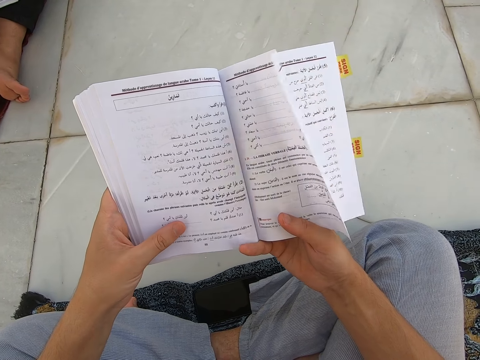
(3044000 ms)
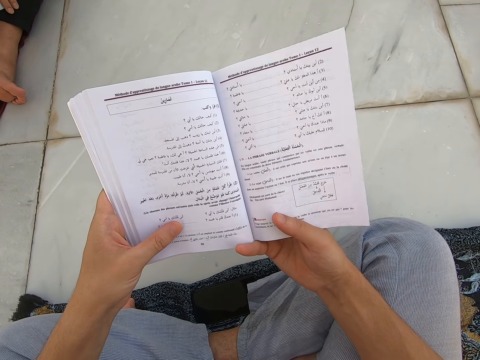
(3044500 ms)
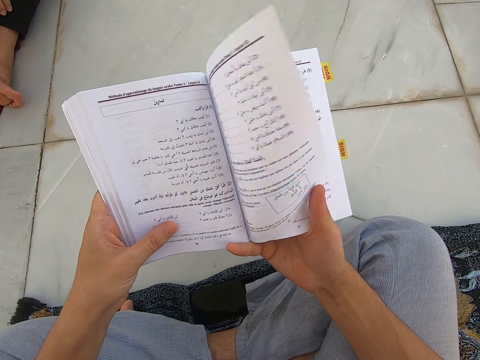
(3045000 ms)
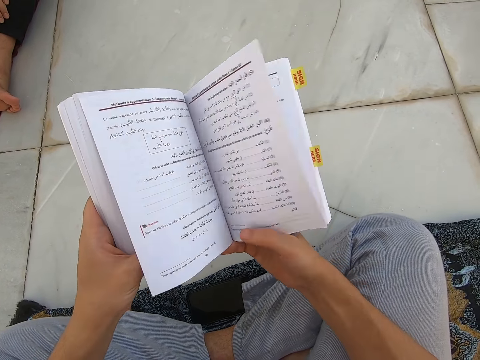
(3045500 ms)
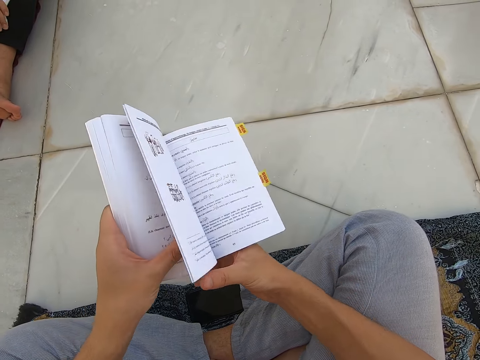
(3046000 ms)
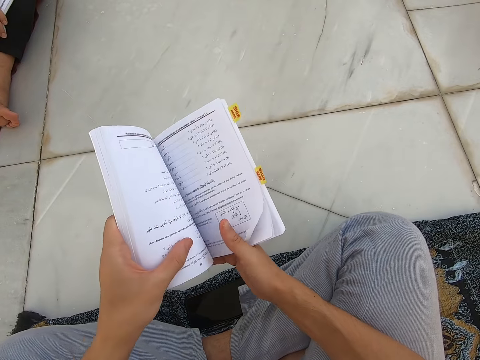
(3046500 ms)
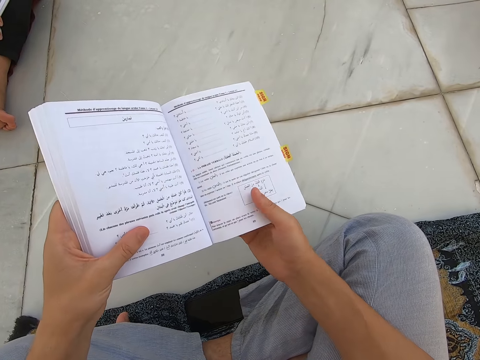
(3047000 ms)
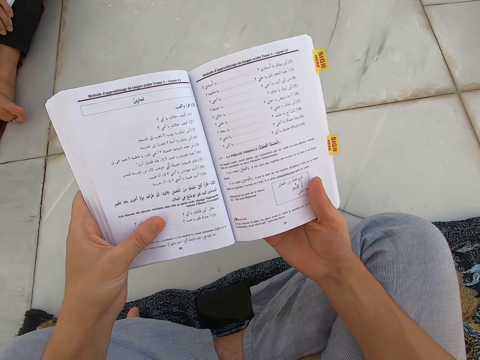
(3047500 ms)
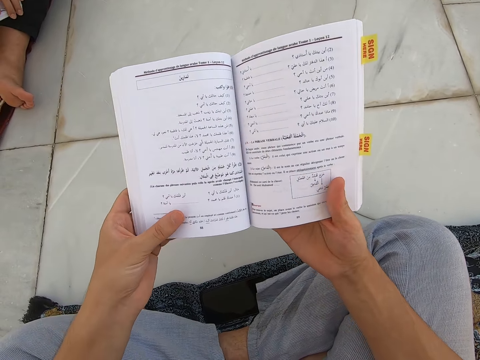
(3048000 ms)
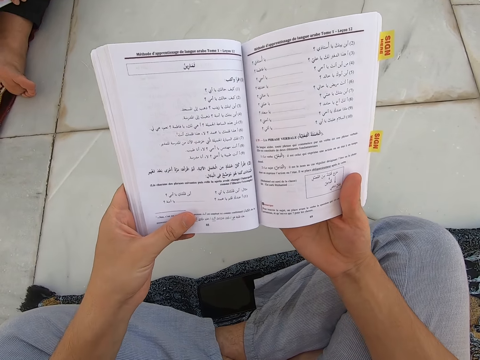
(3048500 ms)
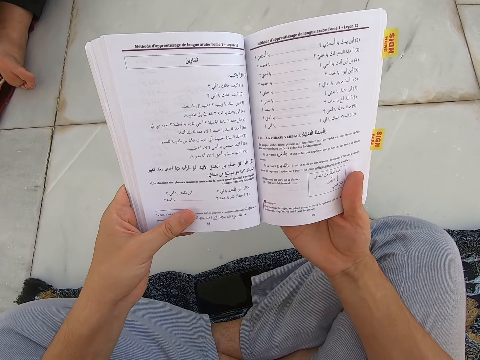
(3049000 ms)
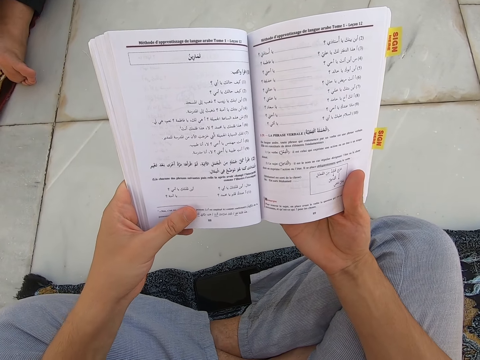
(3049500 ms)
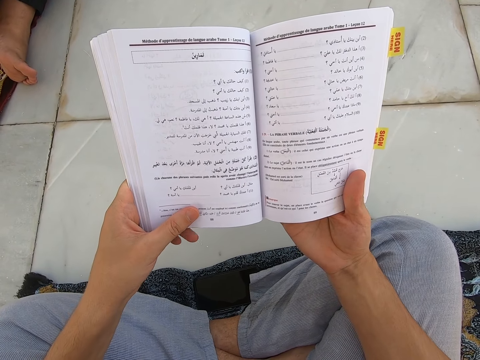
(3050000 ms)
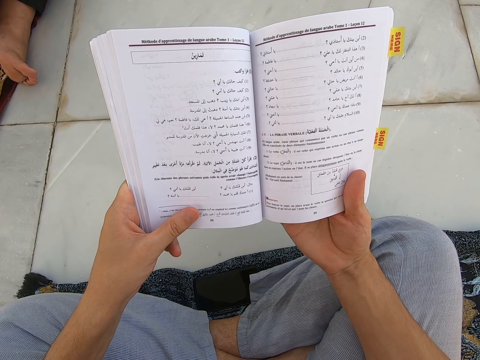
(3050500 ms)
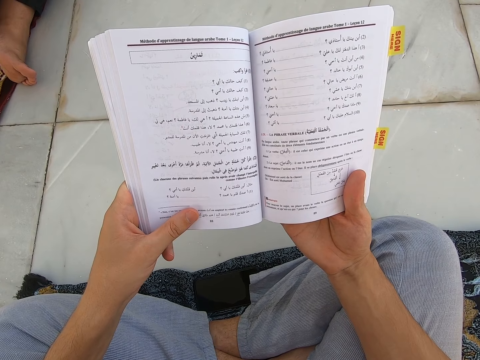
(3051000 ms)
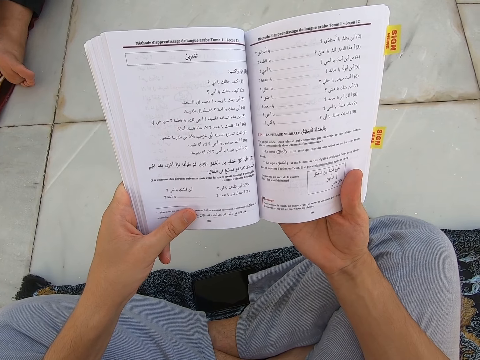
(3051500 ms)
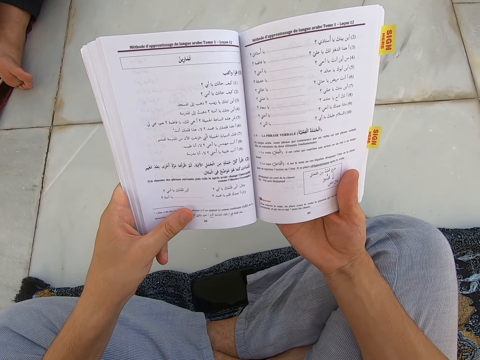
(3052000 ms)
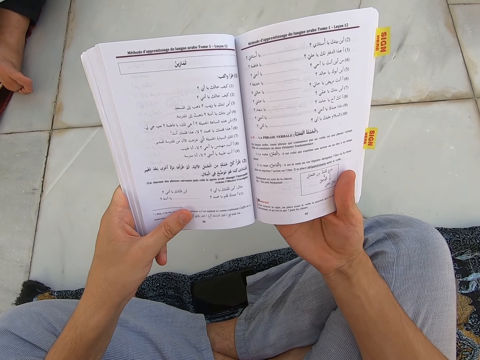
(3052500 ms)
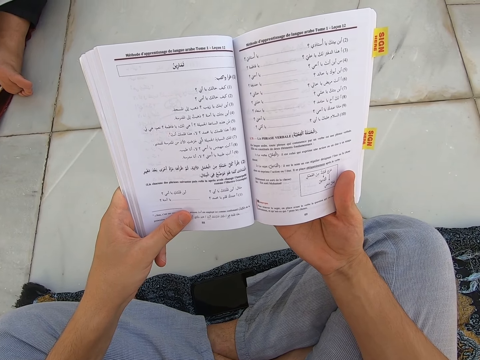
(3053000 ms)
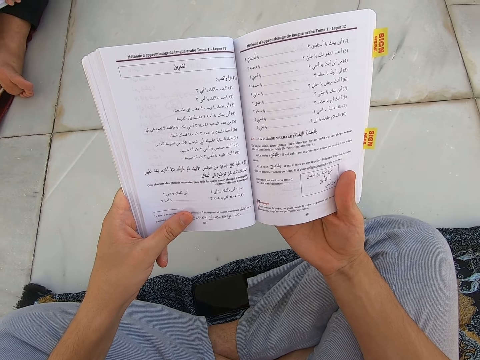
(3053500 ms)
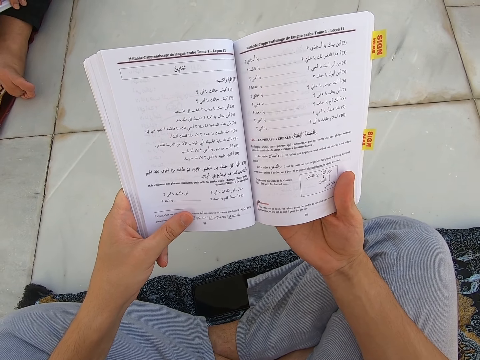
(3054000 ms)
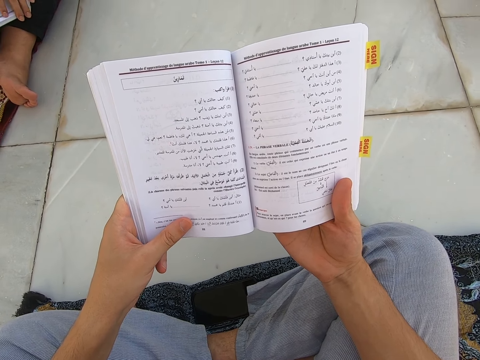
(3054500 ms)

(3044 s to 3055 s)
The camera wearer opens a new page of a book.

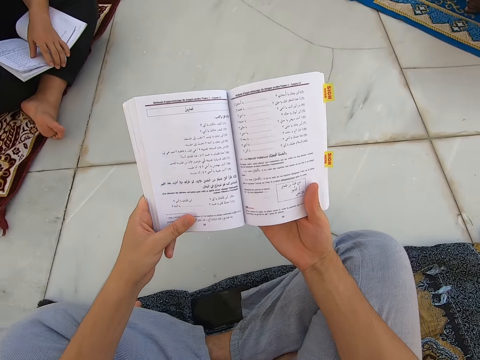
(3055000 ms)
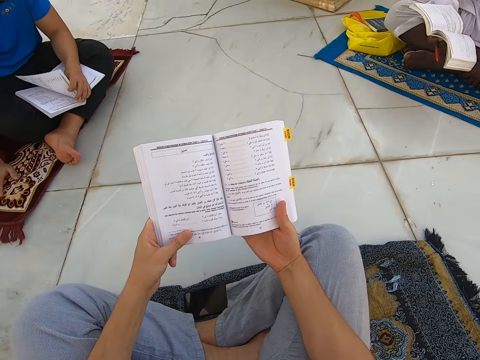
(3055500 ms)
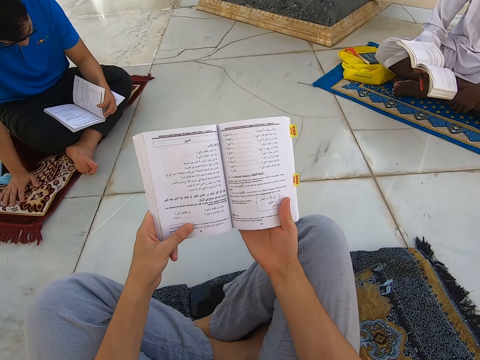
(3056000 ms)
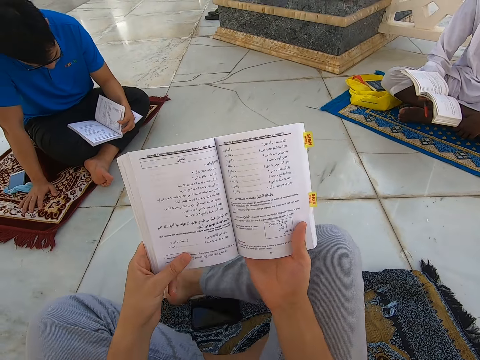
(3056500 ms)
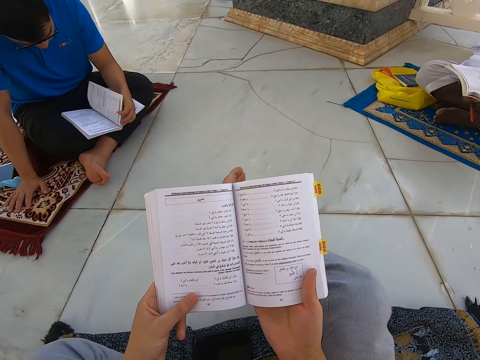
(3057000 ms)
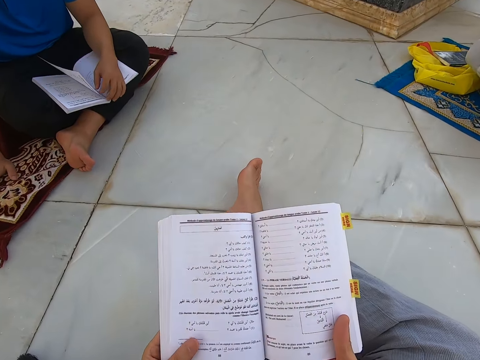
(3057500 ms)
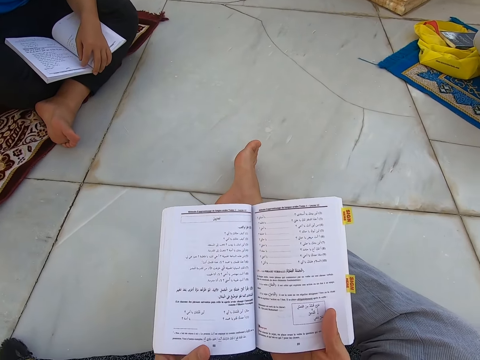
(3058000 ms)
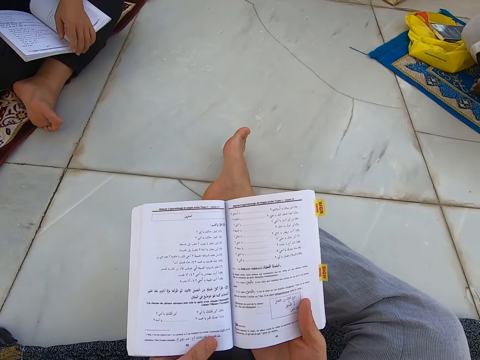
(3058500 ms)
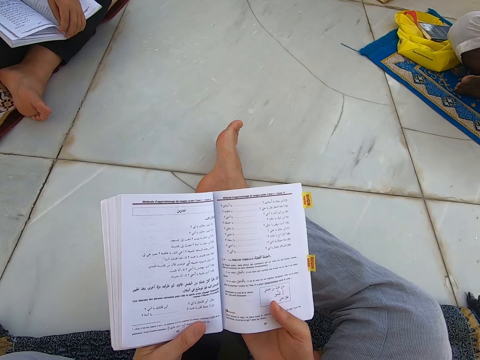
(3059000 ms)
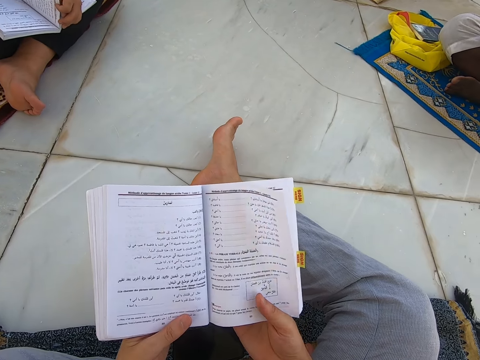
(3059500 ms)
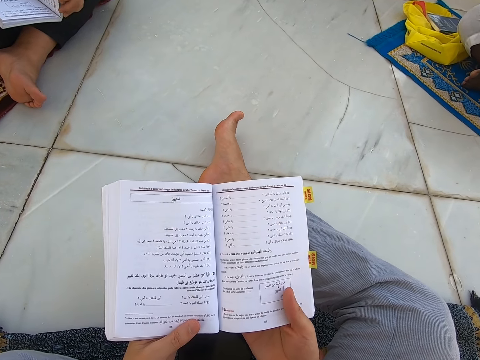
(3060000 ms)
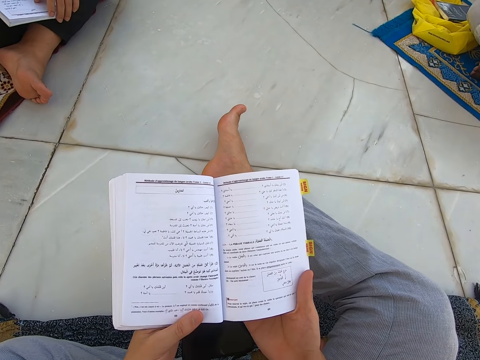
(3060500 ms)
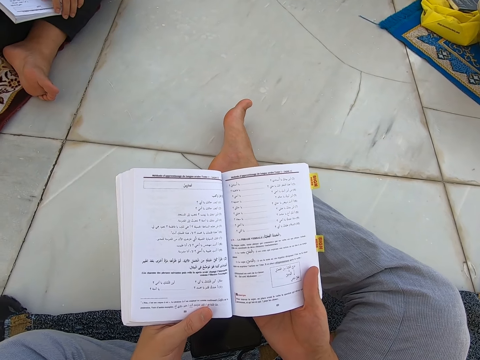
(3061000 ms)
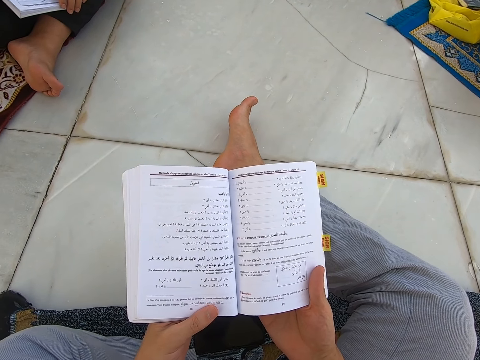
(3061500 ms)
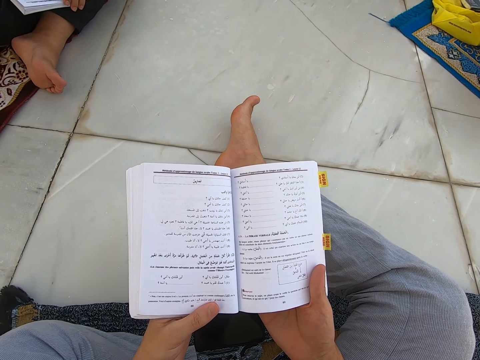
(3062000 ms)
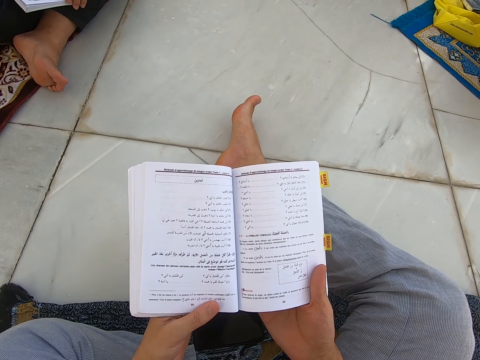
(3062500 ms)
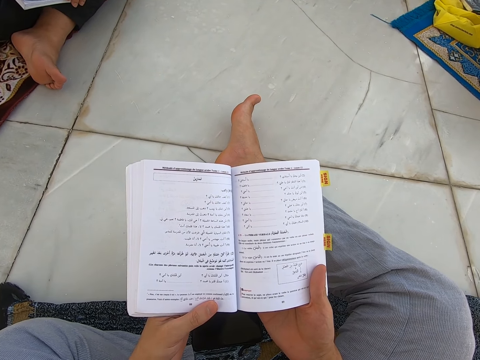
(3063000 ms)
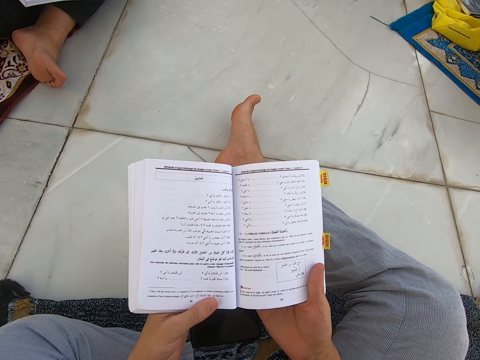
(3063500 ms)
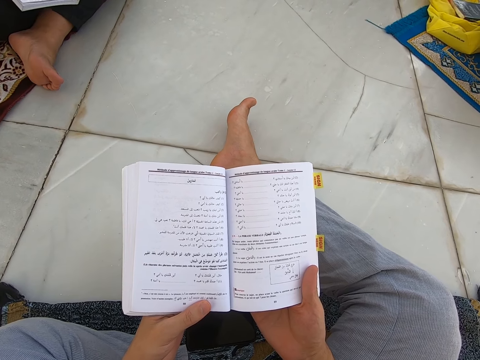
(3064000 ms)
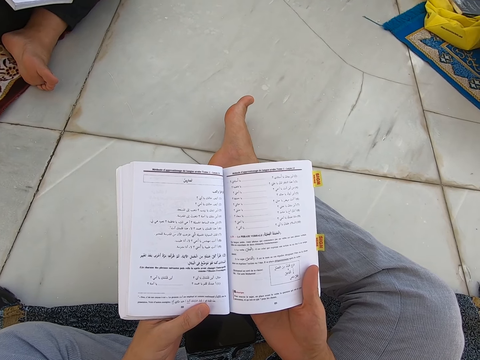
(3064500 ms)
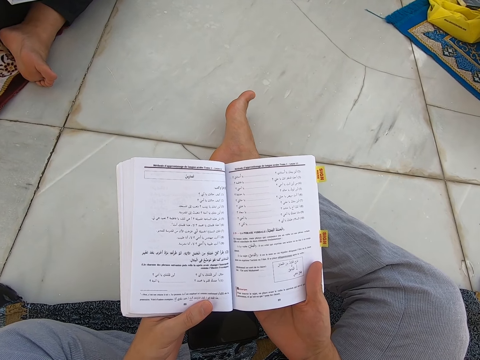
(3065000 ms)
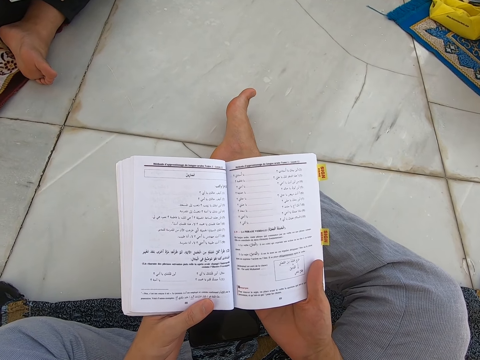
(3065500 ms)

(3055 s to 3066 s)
The camera wearer touches a book. A person opens a new page of the book.

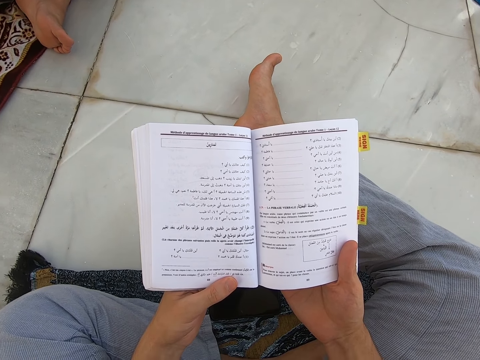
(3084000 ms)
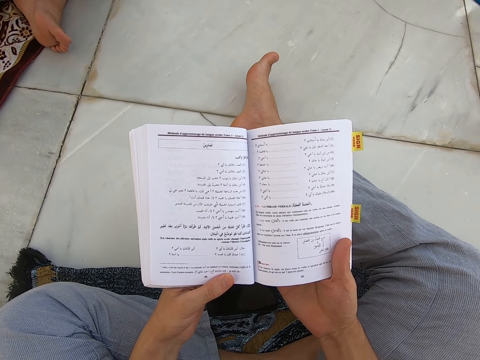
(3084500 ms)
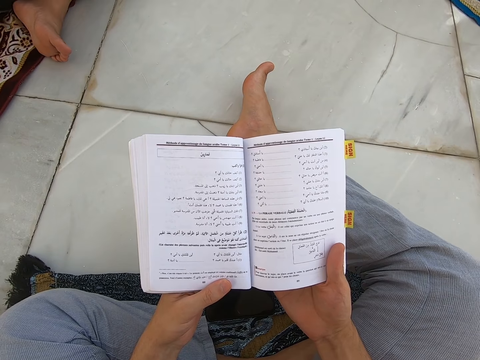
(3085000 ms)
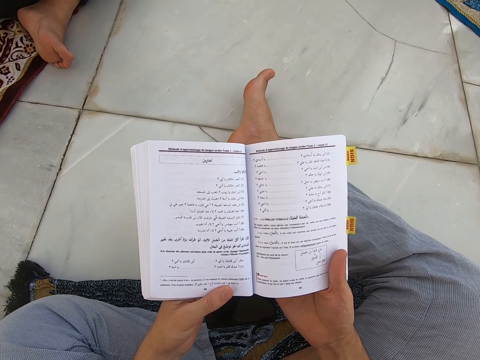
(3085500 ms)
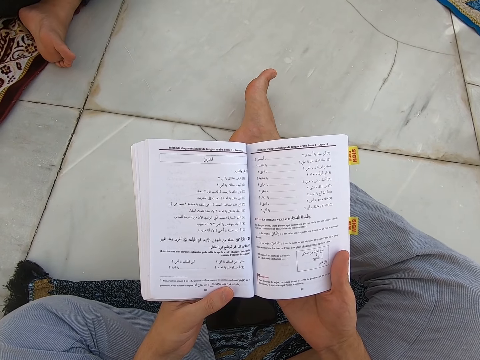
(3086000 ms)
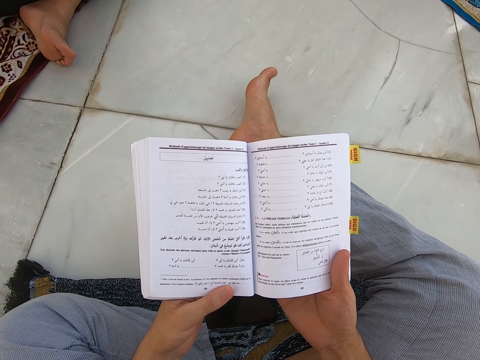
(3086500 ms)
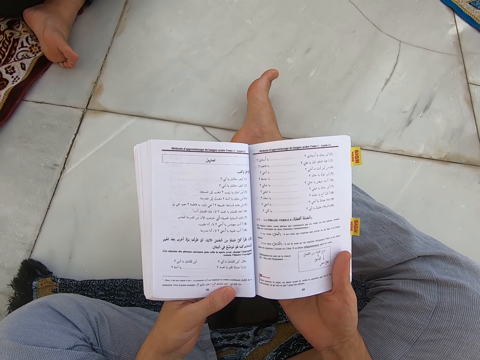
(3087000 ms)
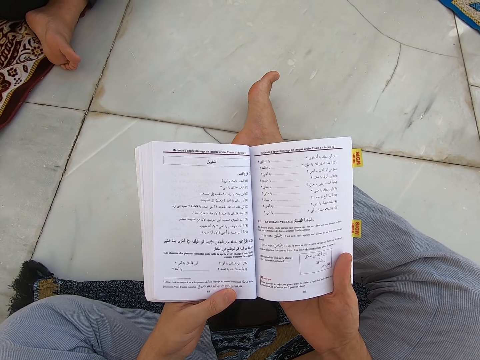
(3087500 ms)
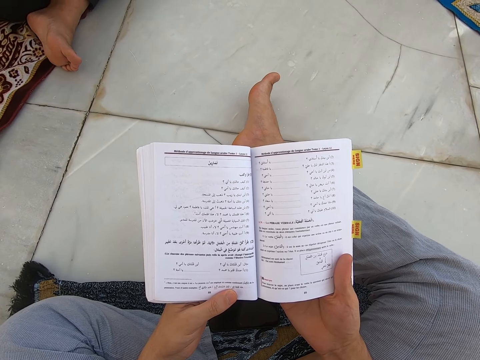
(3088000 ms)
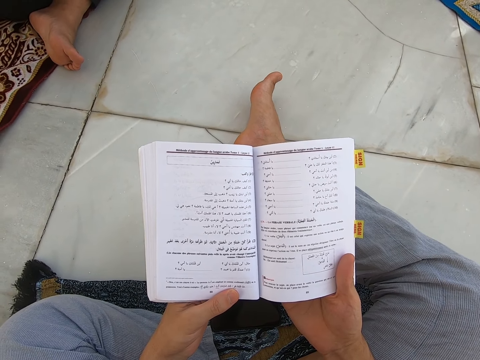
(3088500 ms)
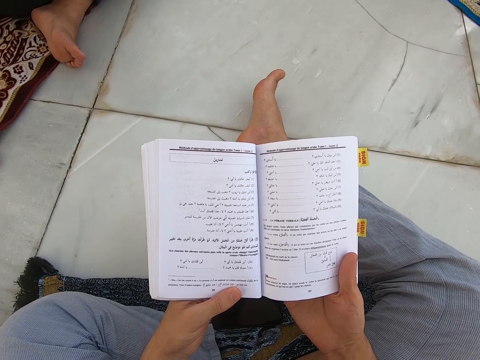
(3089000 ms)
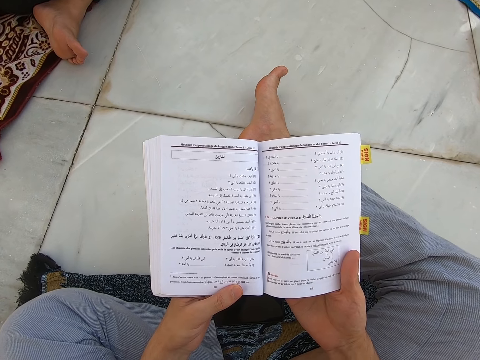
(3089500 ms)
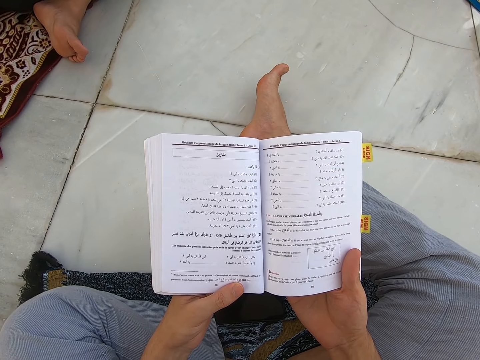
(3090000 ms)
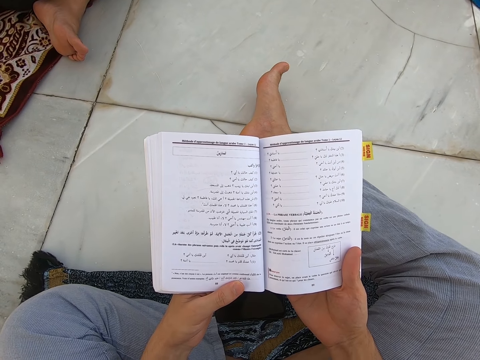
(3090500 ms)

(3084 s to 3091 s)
The camera wearer touches the book.
